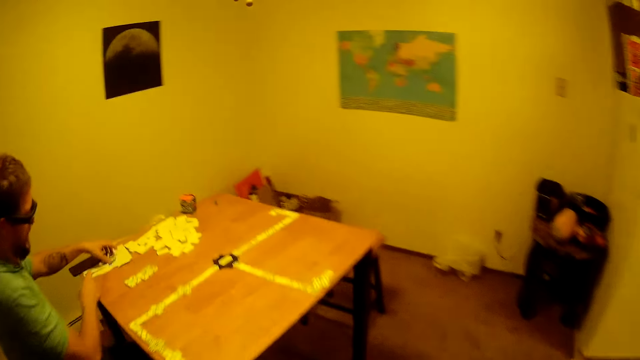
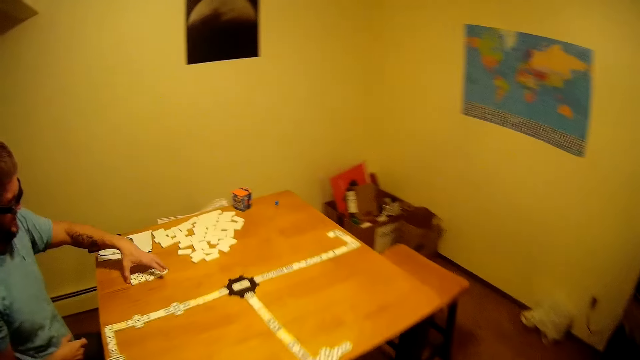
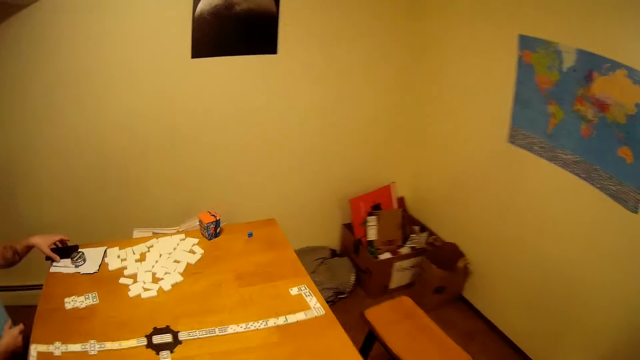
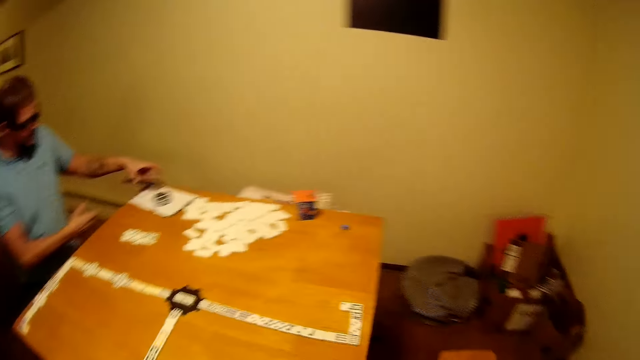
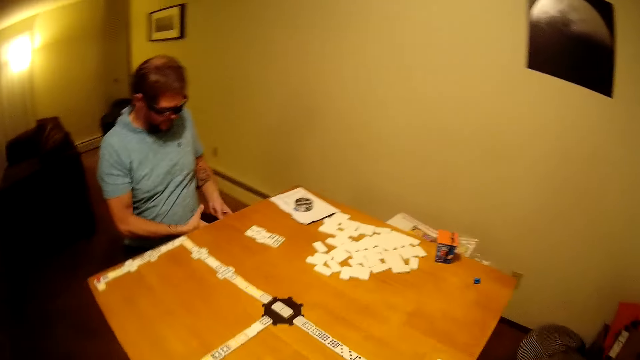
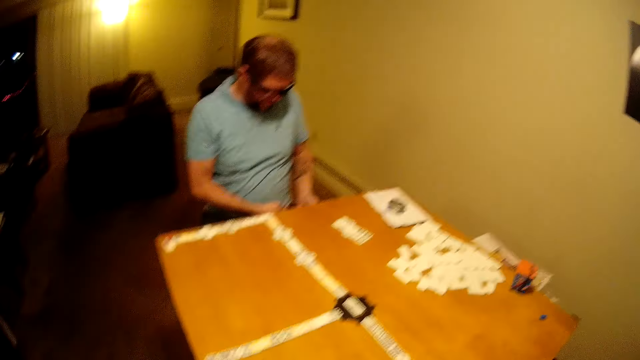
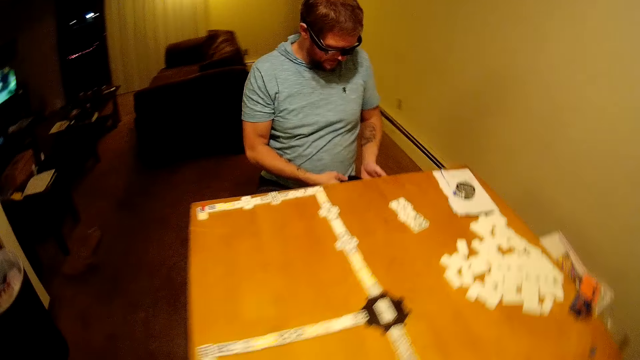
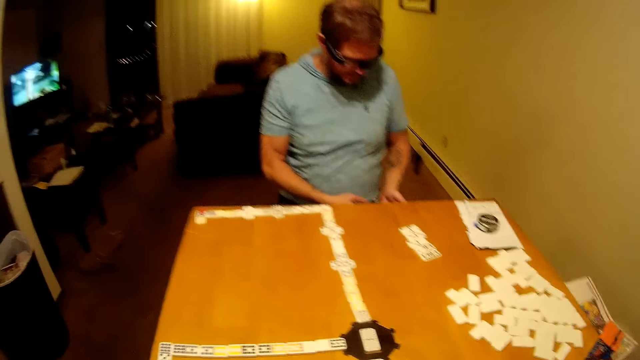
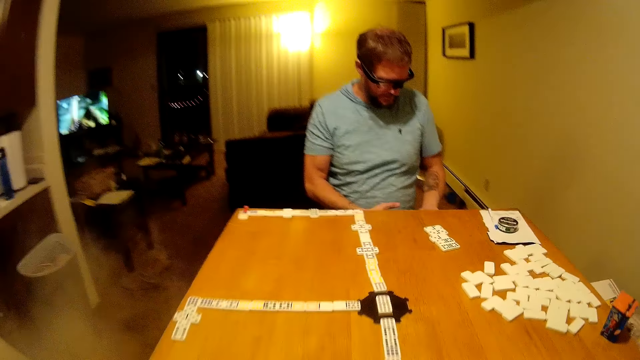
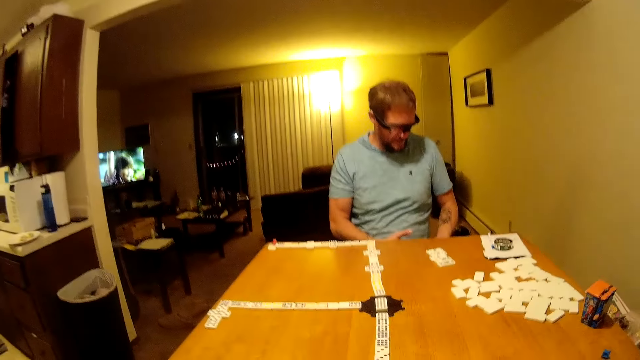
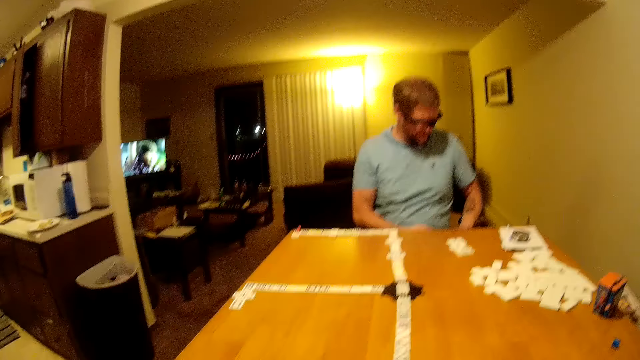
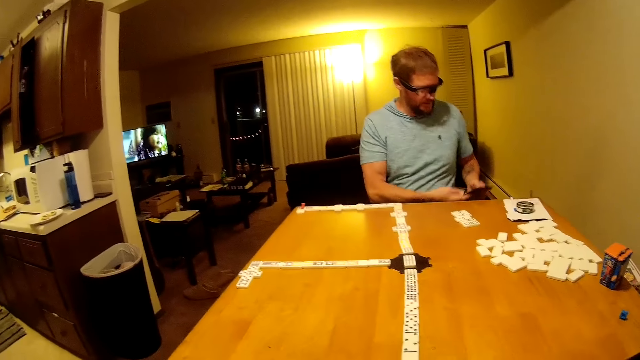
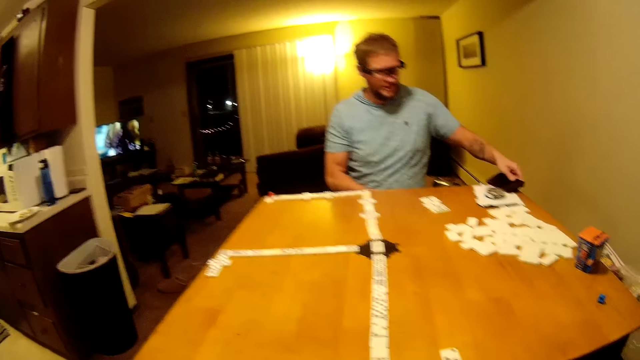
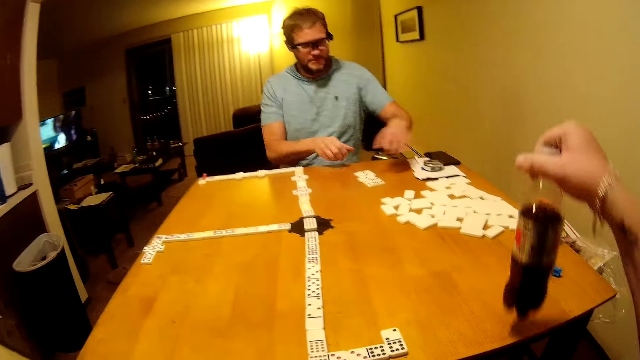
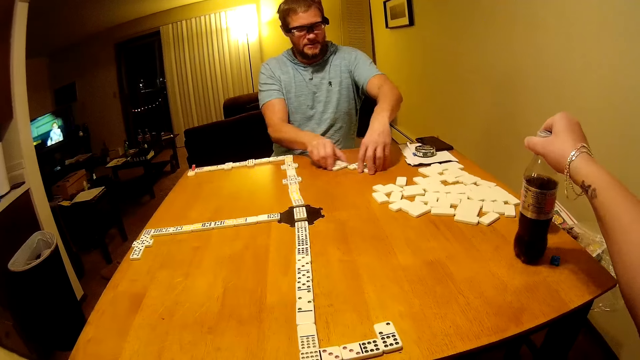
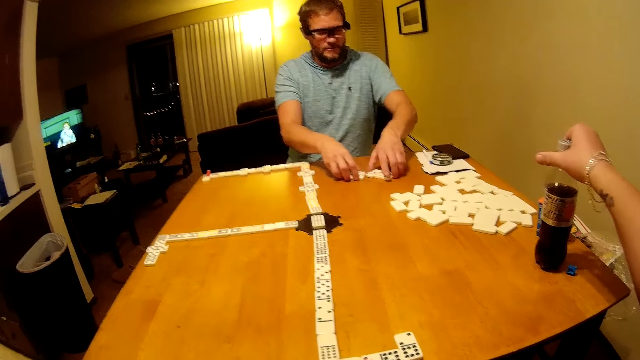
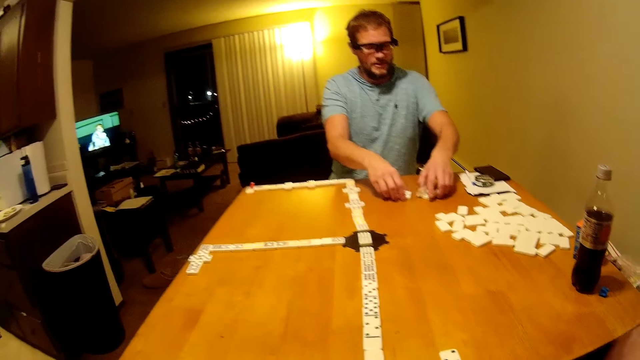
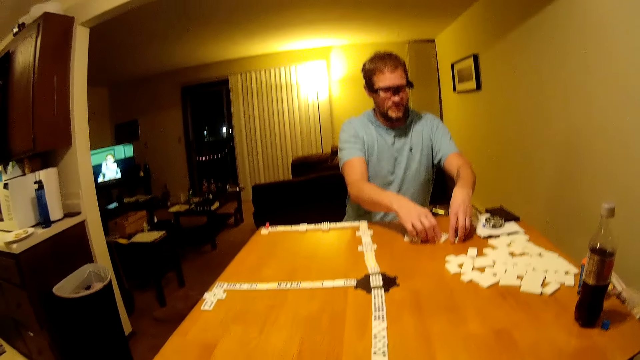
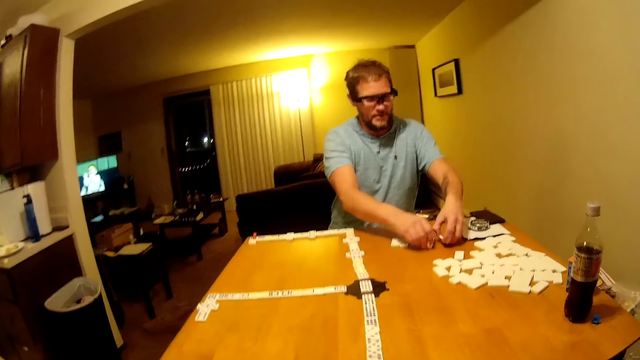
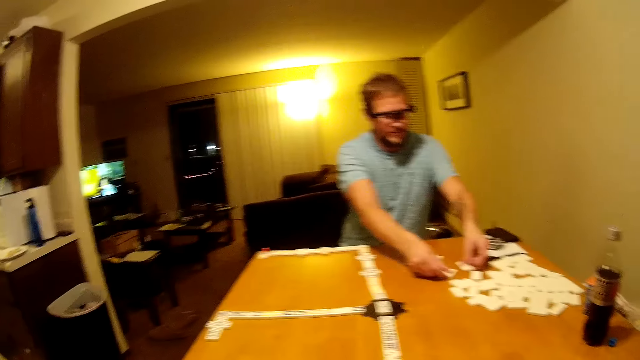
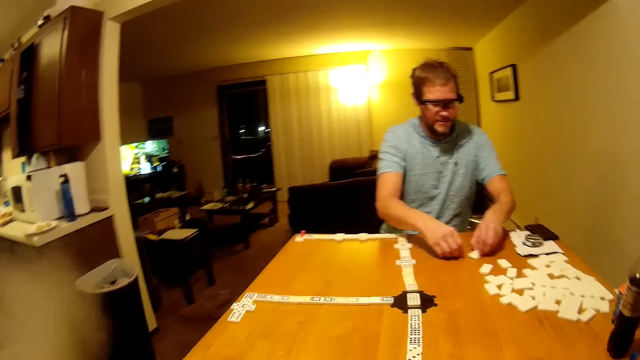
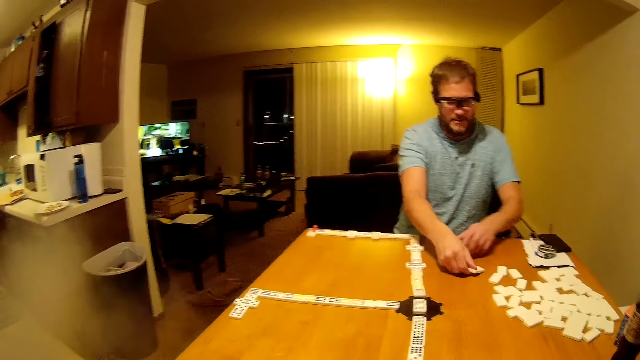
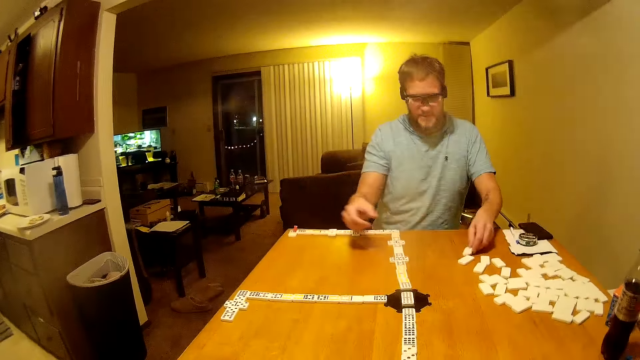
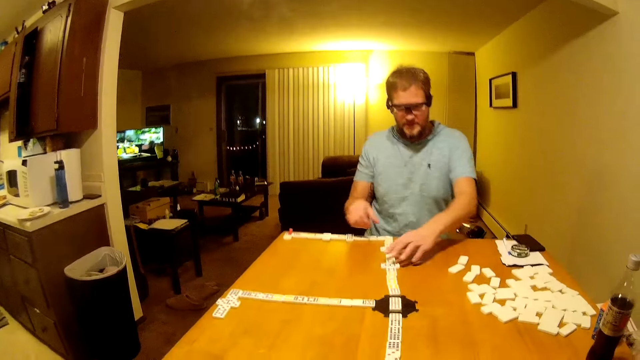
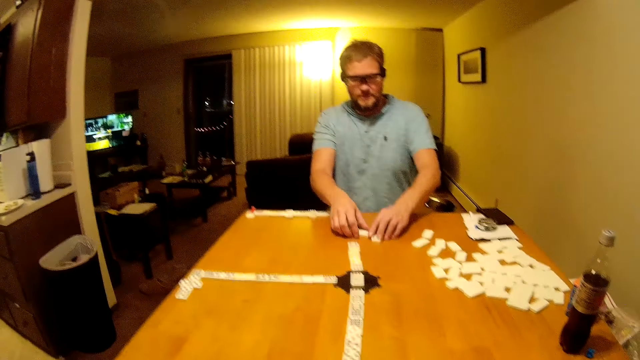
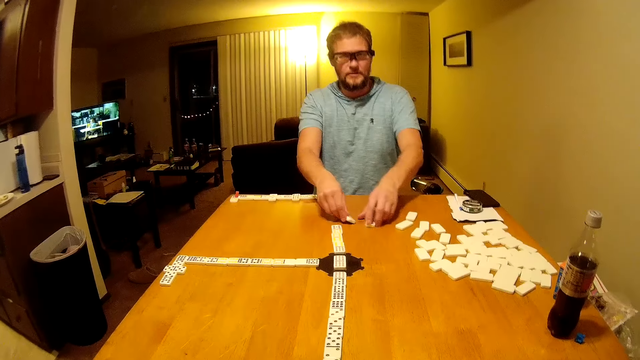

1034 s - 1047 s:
A man picks up the phone. He operates the phone. The camera wearer sits at the table. The man places the phone on the table. The camera wearer places the bottle on the table. The man moves the domino pieces on the table and turns the dominoes upside down.

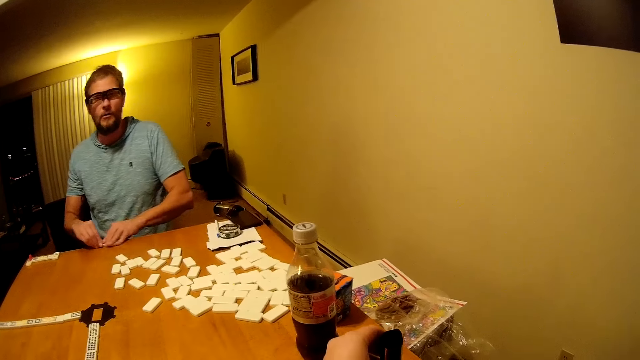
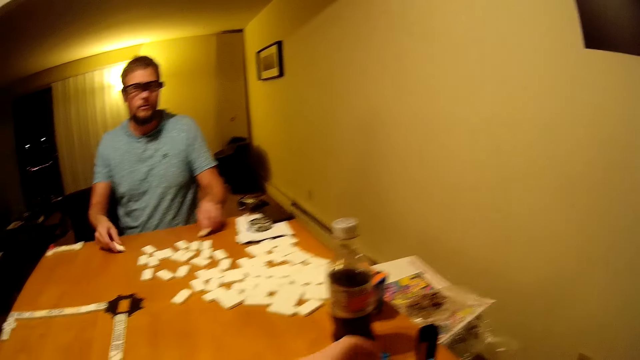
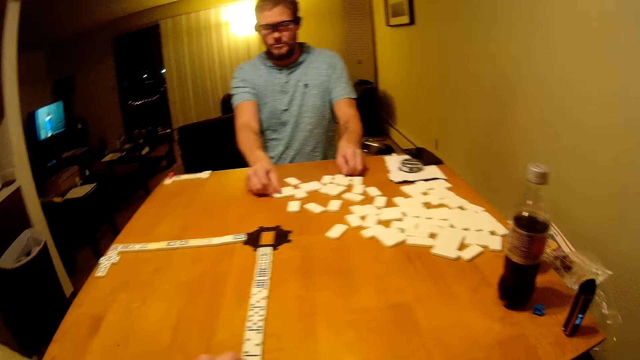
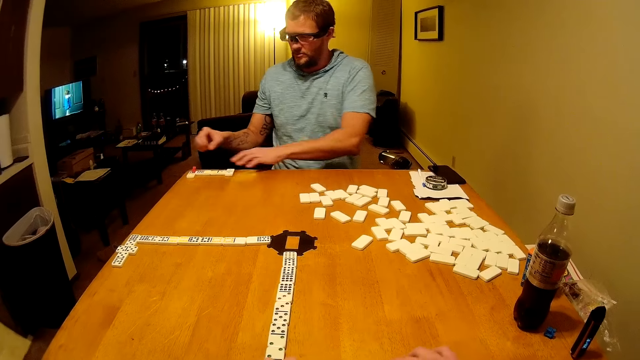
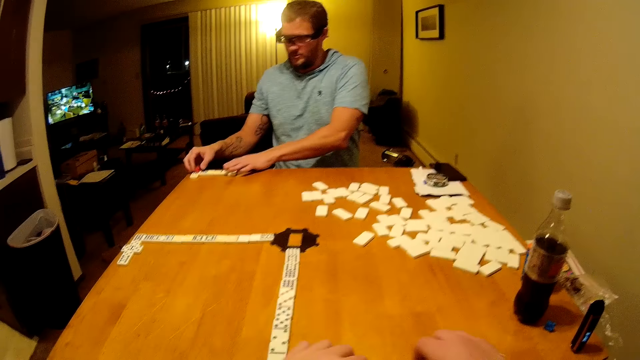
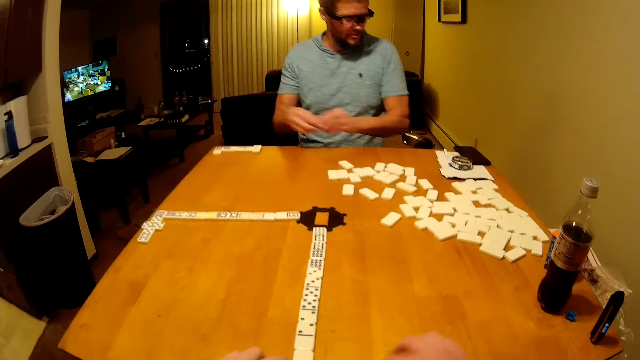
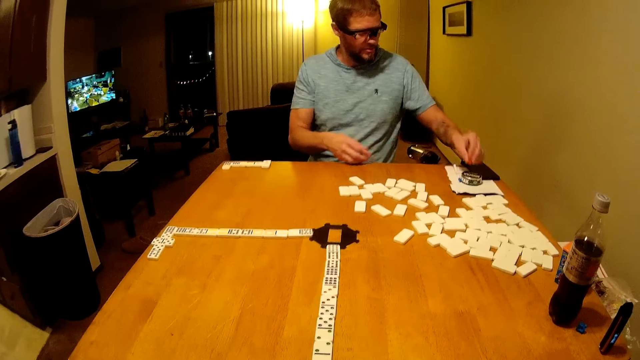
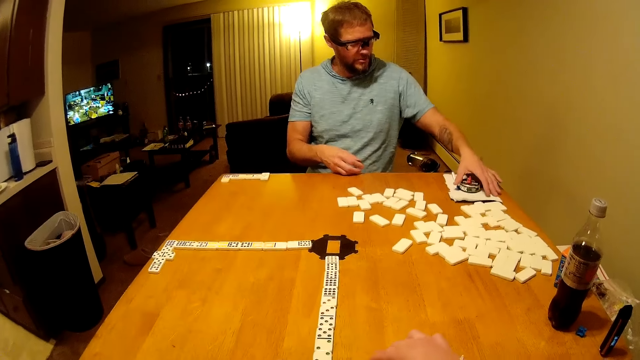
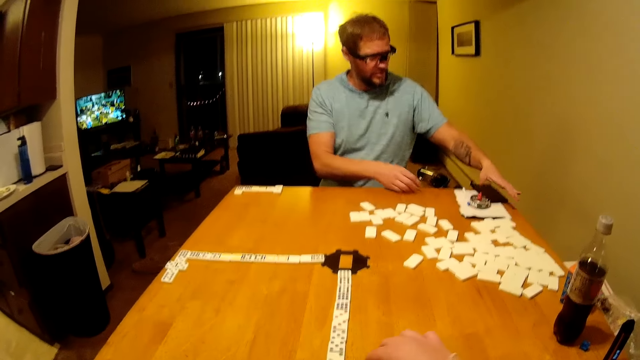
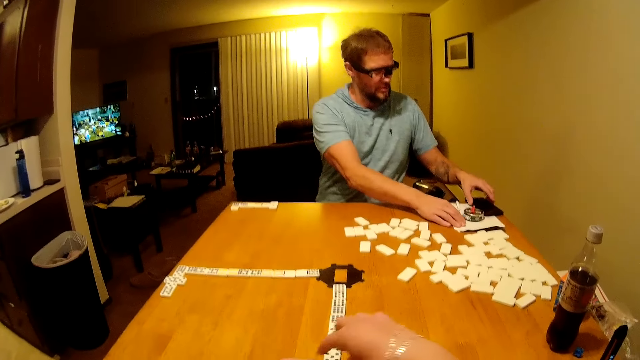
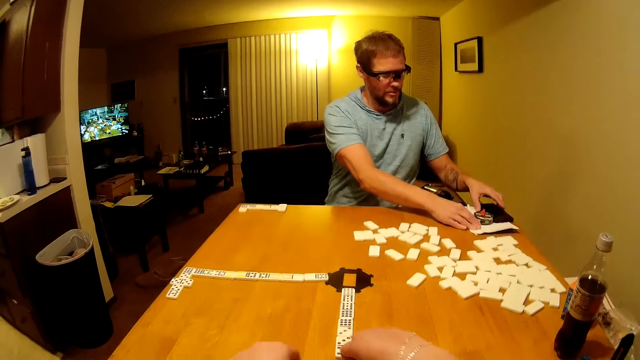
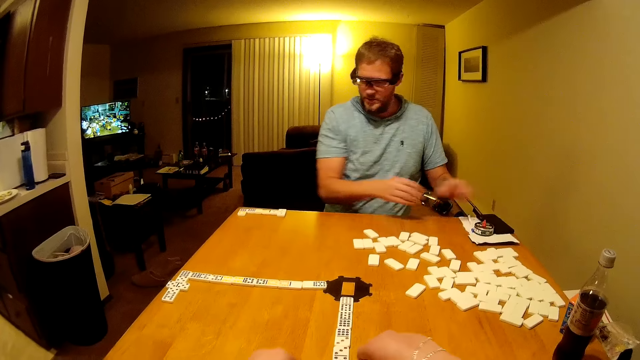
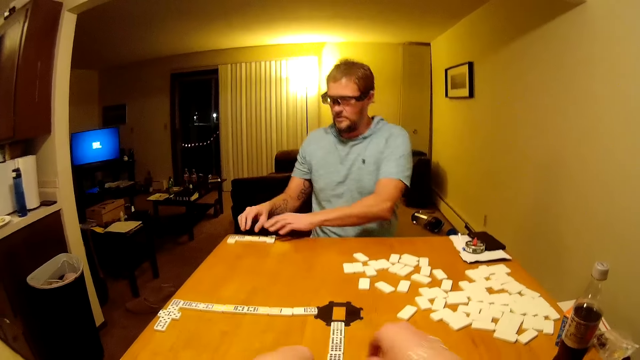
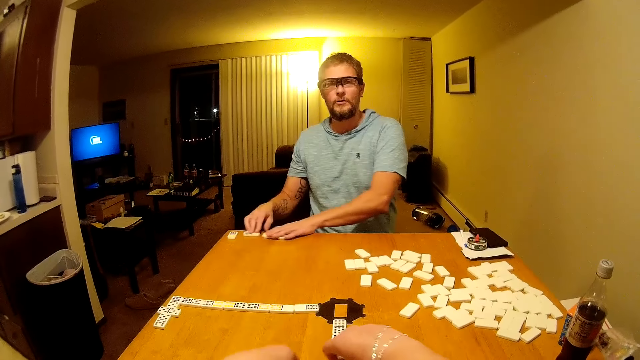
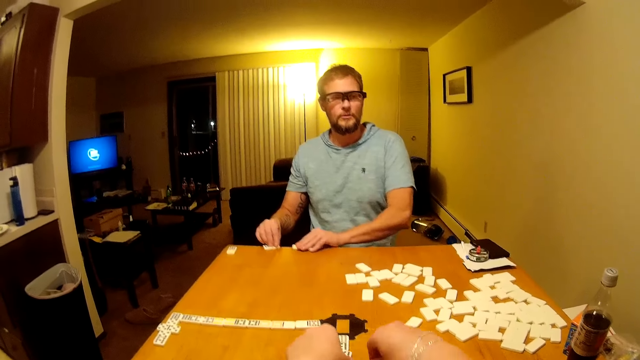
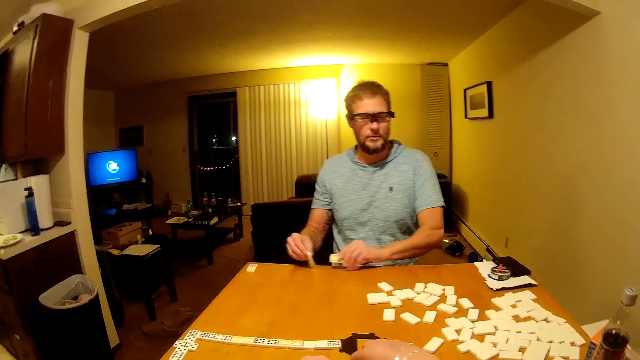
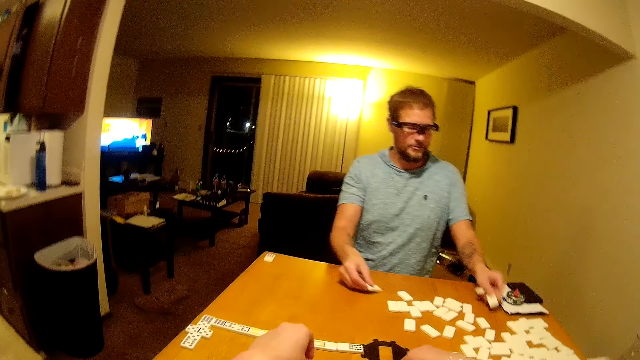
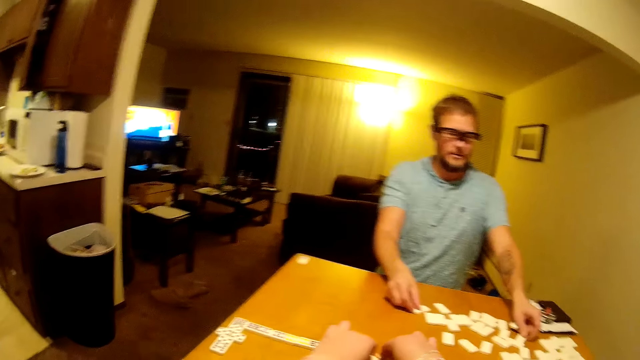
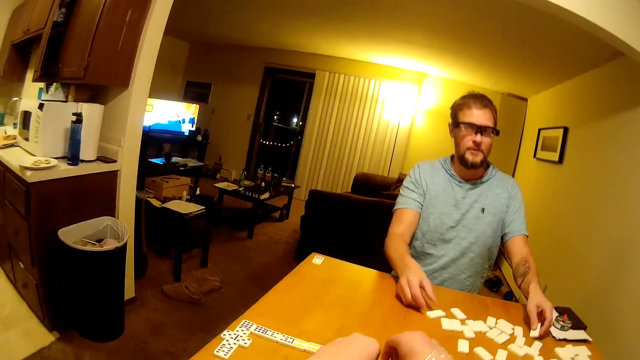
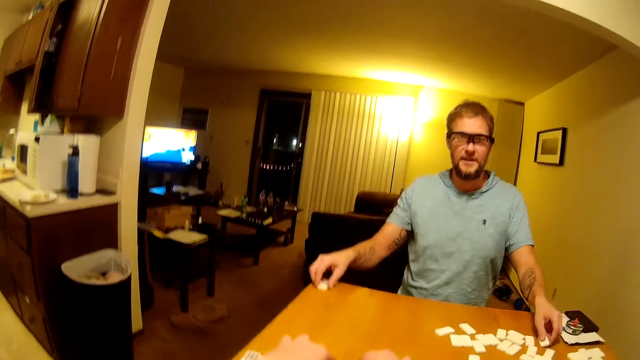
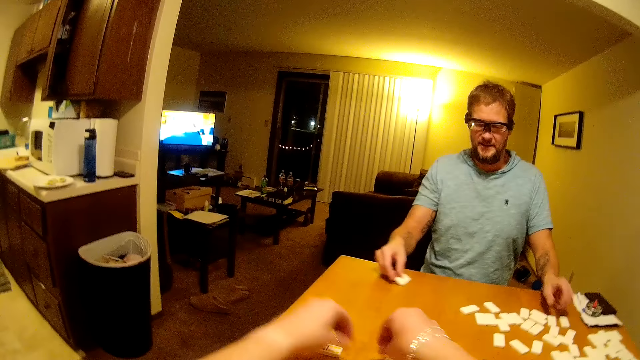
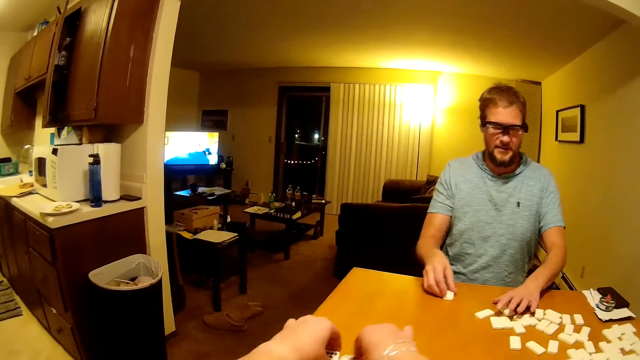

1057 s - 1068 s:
The camera wearer places electronic cigarettes on the table. They turn the domino pieces. A man picks up a domino piece. He picks up a domino piece again. He places the domino piece on a box. He moves papers on the table. The camera wearer speaks to the man. The man moves the domino pieces on the table. The camera wearer turns the dominoes upside down. The man picks up the domino pieces, places the domino pieces on the table, and moves the domino pieces on the table.
